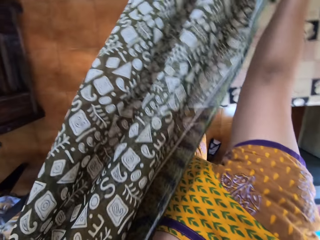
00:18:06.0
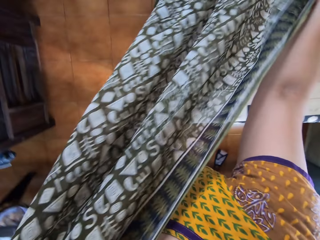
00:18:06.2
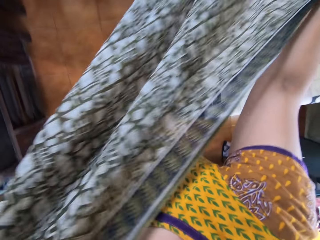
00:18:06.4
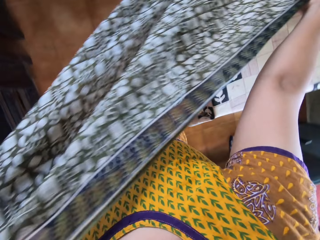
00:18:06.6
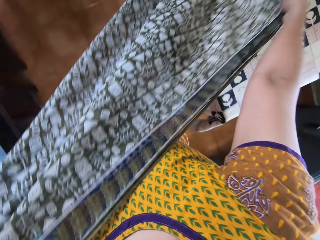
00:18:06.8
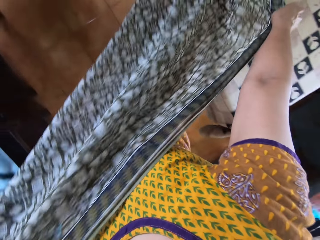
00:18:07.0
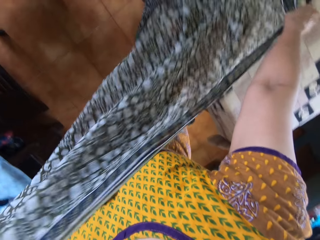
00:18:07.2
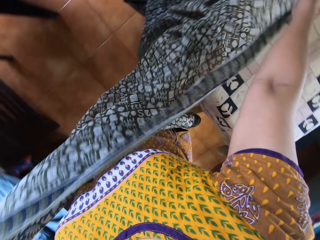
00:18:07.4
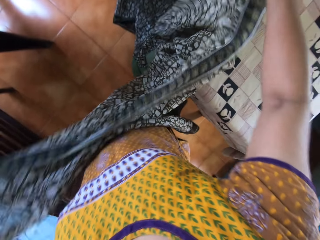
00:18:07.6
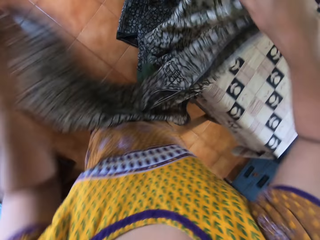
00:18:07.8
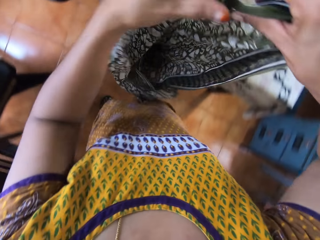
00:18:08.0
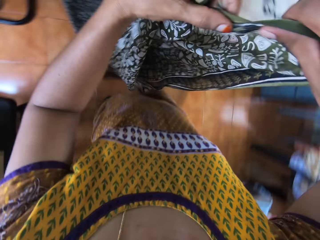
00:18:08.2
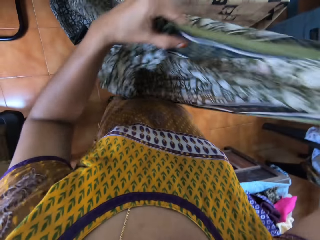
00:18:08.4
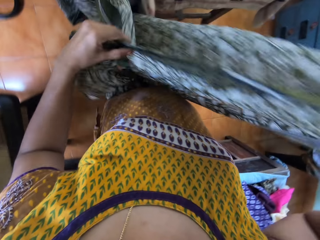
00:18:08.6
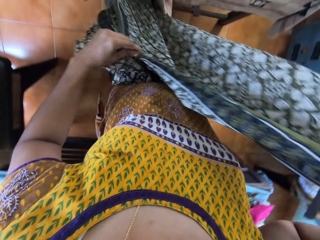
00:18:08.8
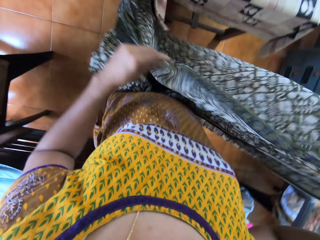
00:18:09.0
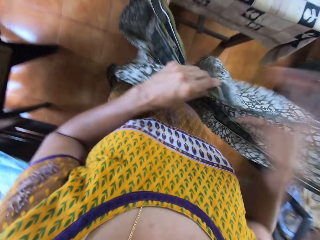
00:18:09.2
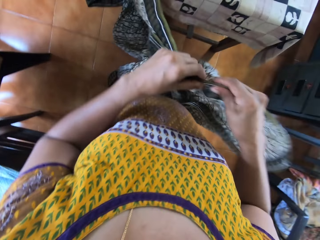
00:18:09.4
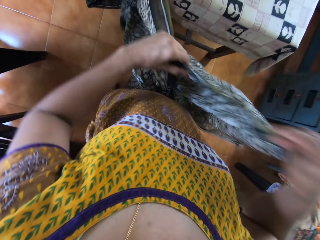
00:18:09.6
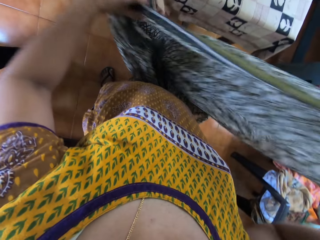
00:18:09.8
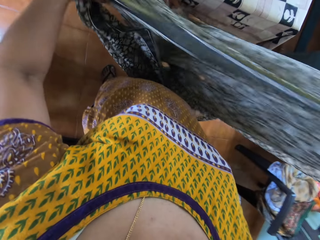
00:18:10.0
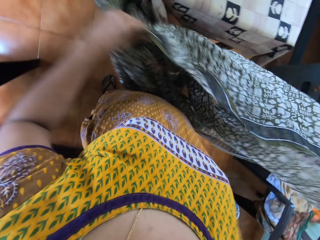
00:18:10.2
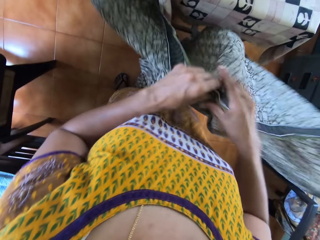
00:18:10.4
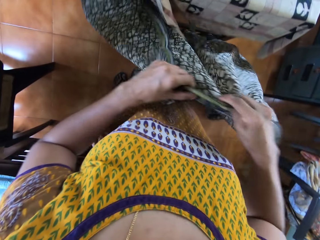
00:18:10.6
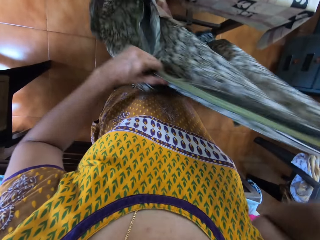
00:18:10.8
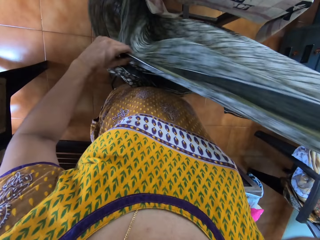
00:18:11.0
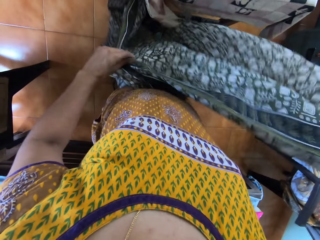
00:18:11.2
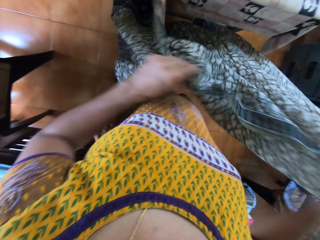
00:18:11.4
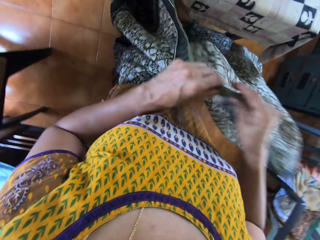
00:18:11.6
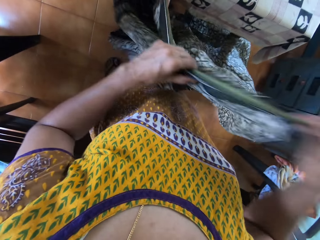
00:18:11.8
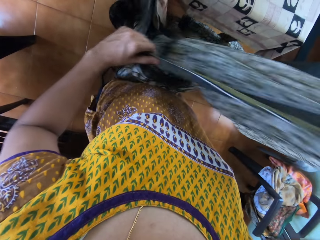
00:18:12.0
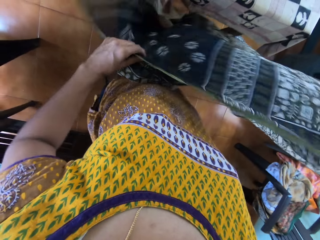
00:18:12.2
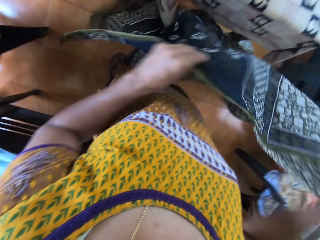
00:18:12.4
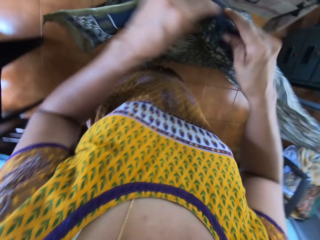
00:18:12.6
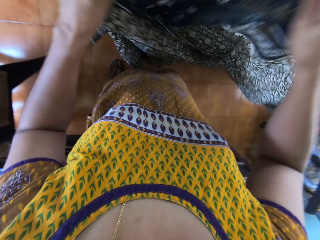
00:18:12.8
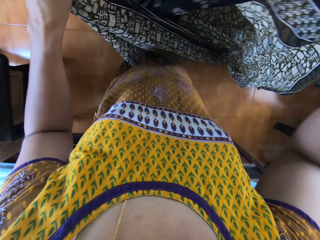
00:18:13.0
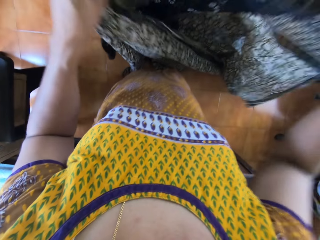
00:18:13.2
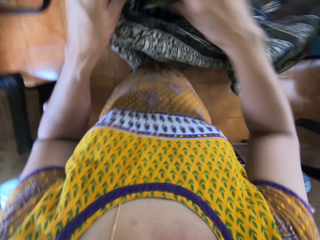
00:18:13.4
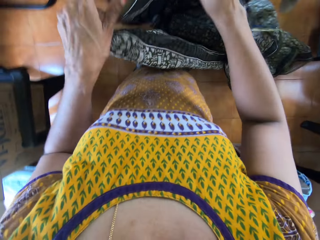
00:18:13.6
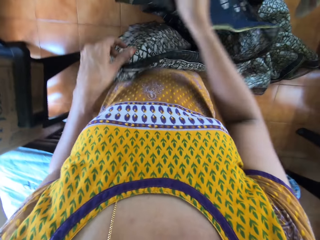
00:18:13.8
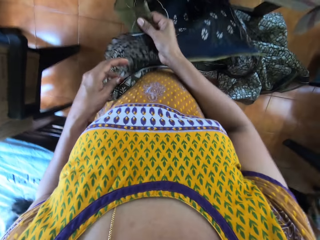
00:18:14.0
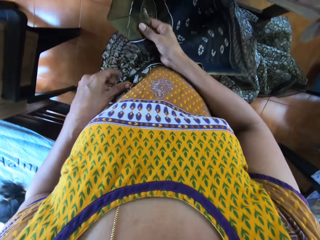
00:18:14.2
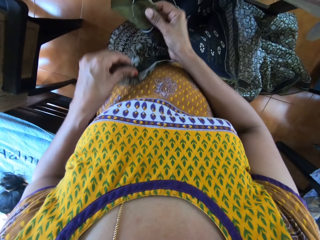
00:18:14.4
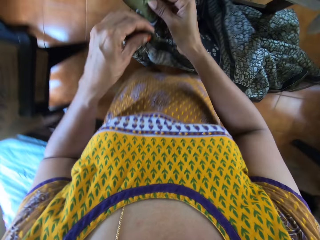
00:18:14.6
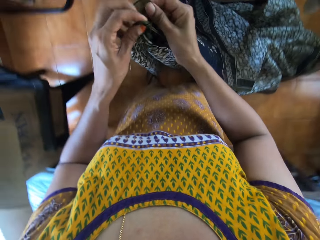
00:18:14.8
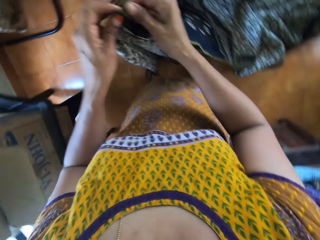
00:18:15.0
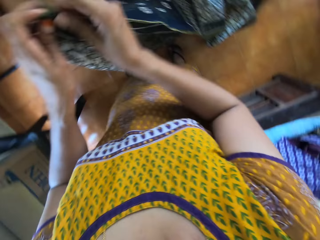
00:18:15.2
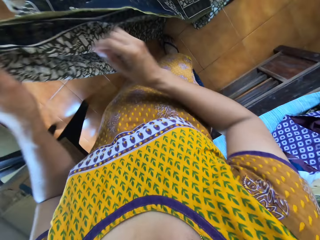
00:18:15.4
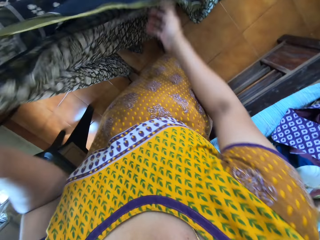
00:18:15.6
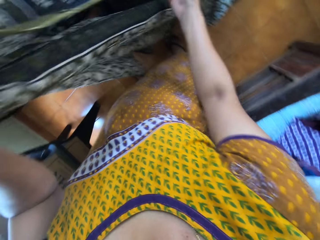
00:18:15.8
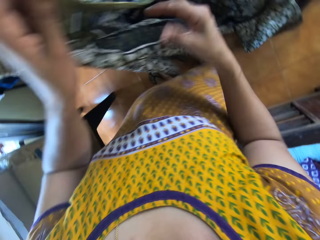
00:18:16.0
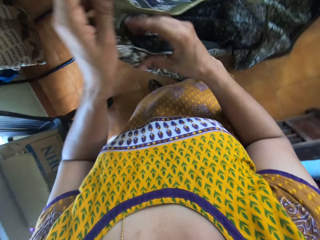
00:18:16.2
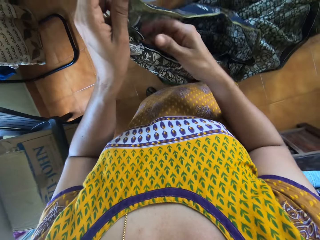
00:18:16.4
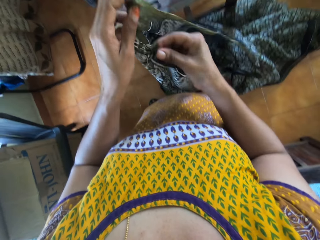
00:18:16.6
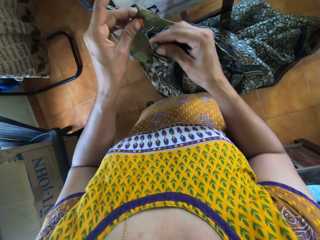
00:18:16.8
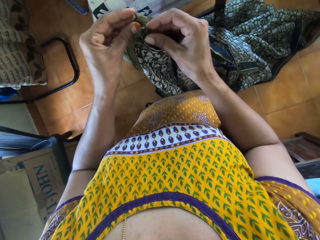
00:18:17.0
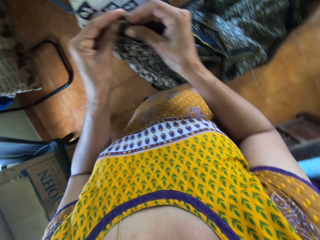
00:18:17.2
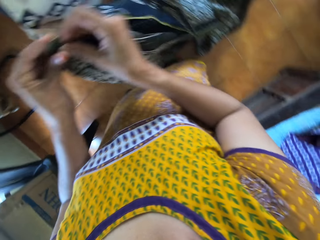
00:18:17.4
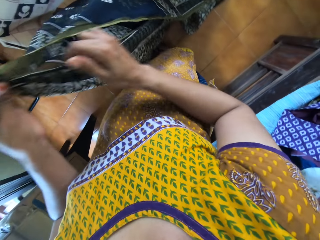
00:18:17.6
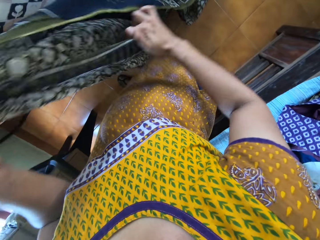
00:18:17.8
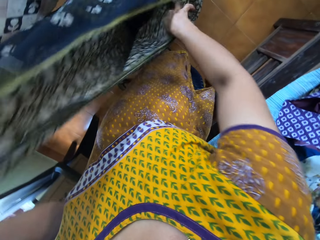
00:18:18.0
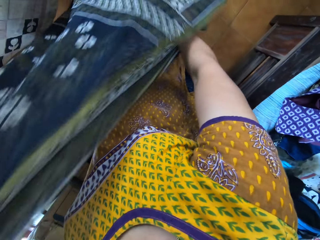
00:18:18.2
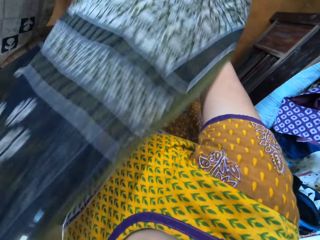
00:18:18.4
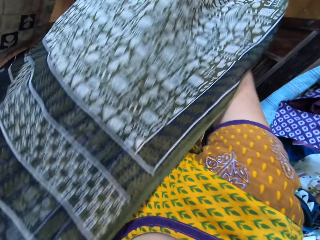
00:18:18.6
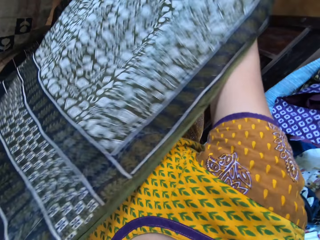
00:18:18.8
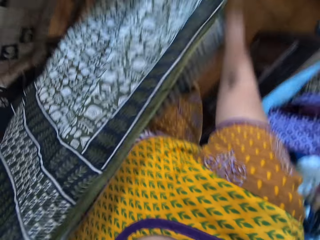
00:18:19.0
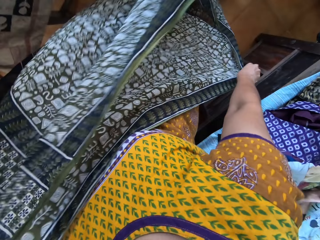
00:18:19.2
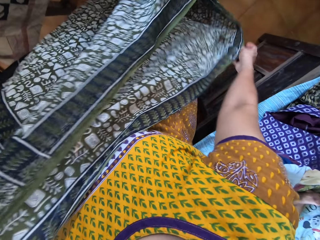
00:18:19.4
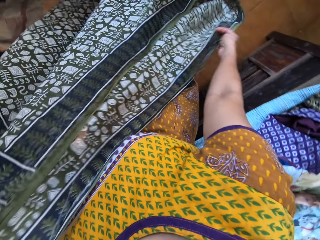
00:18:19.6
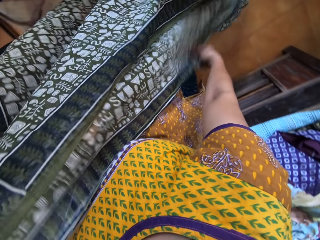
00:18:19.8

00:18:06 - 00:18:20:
The camera wearer adjusts the wrapper with both hands. They hold the cloth edges. They move a hand. They hold the cloth edges. They stretch a hand.

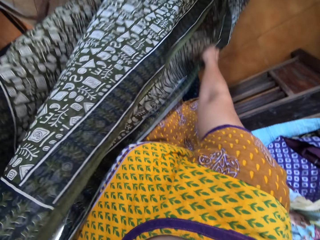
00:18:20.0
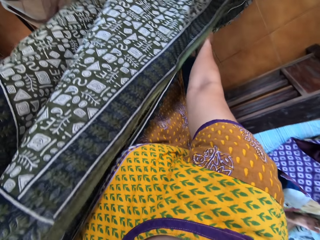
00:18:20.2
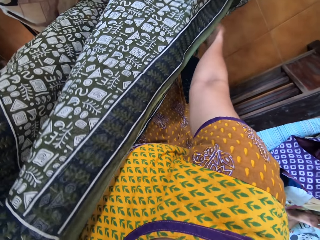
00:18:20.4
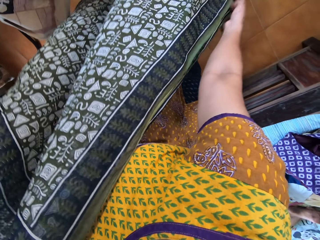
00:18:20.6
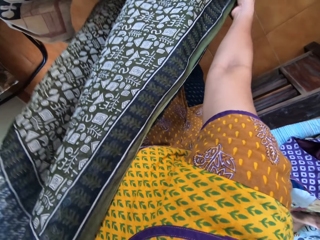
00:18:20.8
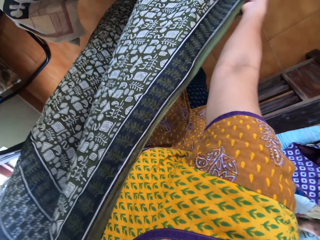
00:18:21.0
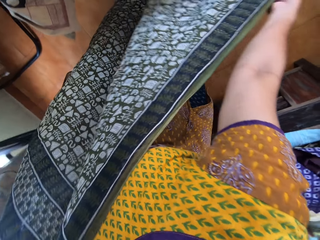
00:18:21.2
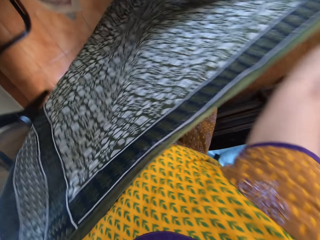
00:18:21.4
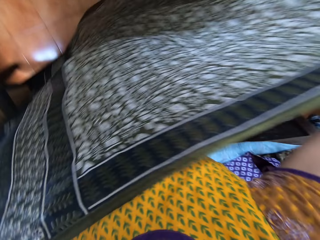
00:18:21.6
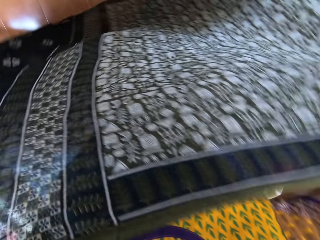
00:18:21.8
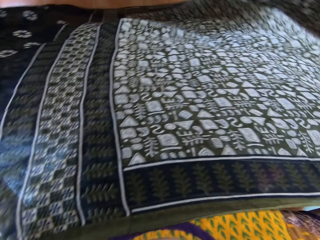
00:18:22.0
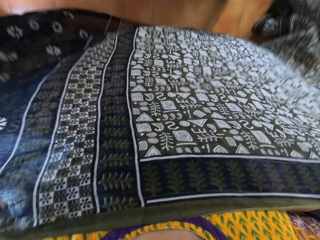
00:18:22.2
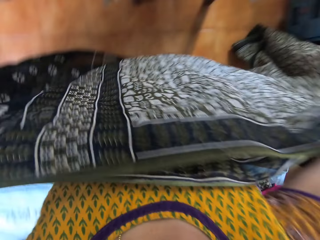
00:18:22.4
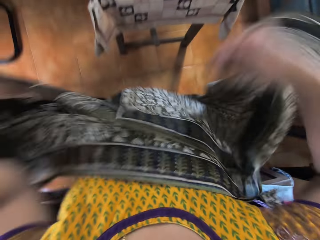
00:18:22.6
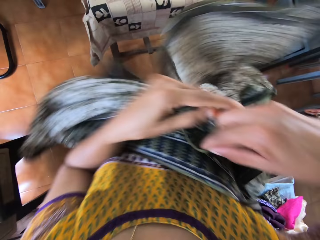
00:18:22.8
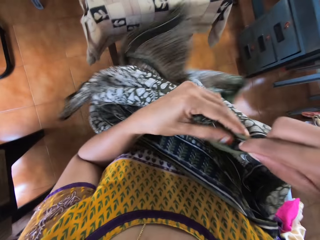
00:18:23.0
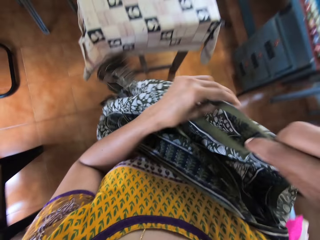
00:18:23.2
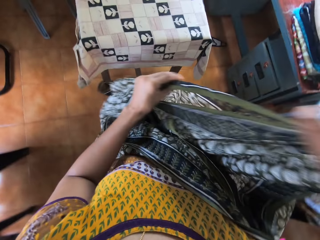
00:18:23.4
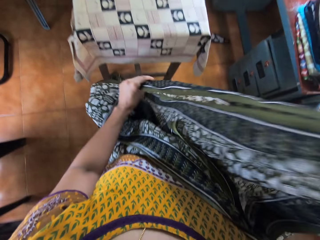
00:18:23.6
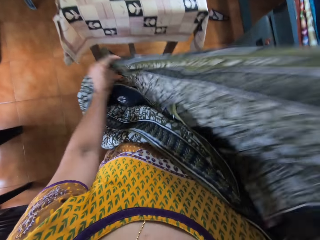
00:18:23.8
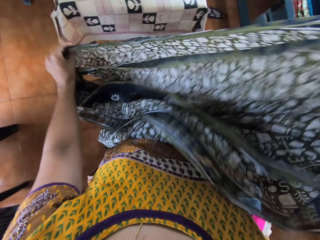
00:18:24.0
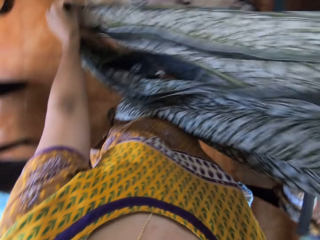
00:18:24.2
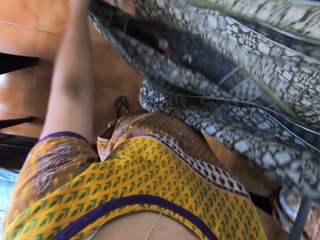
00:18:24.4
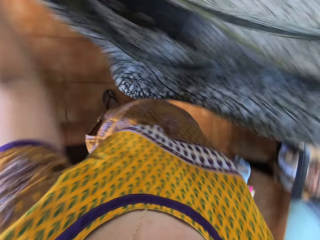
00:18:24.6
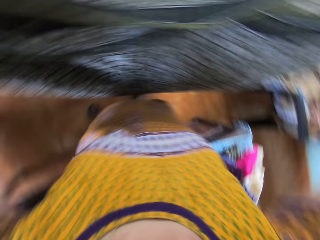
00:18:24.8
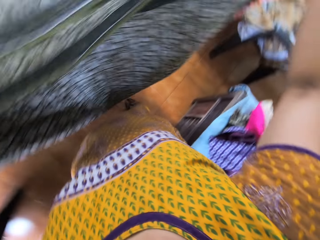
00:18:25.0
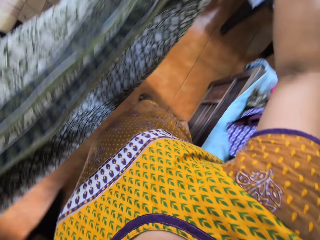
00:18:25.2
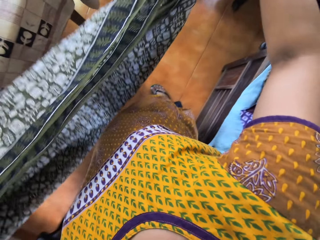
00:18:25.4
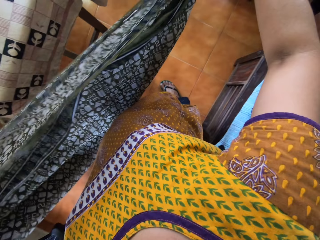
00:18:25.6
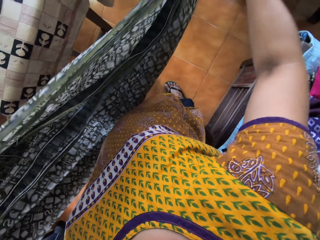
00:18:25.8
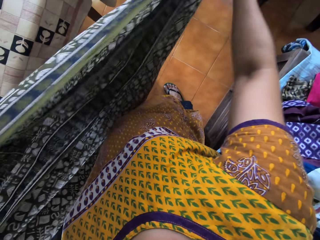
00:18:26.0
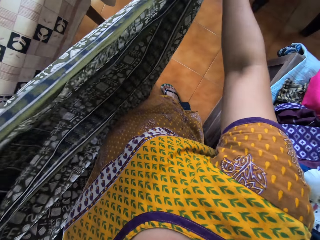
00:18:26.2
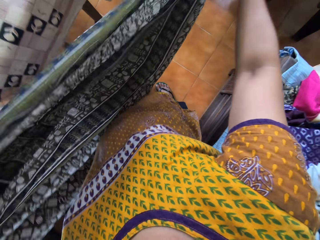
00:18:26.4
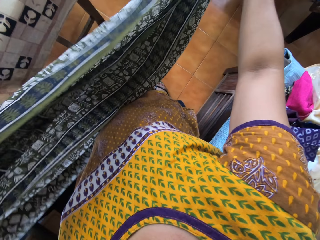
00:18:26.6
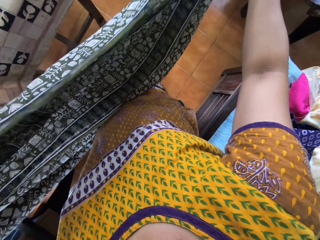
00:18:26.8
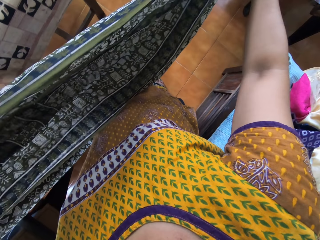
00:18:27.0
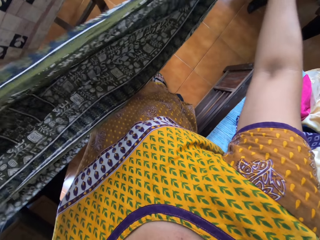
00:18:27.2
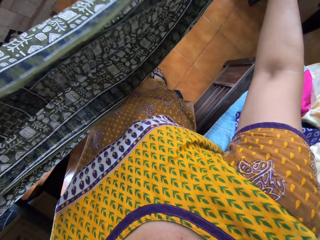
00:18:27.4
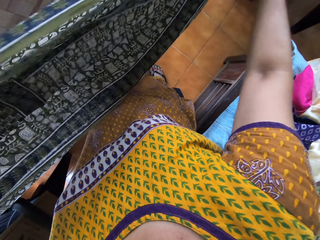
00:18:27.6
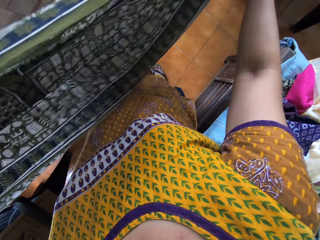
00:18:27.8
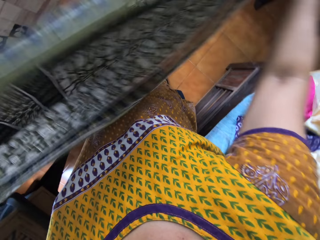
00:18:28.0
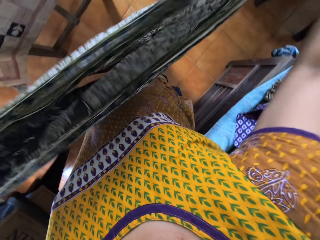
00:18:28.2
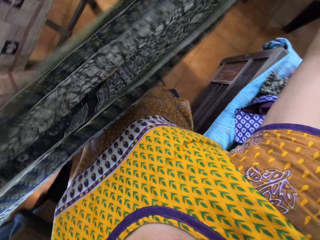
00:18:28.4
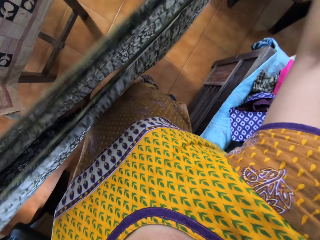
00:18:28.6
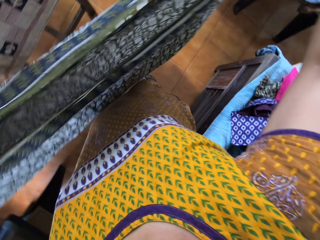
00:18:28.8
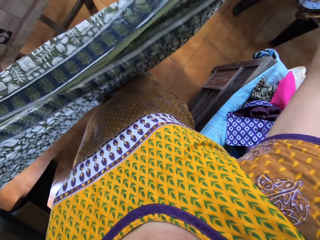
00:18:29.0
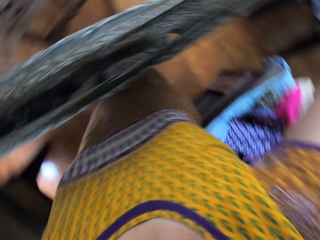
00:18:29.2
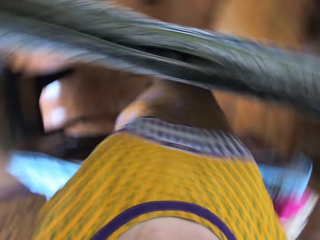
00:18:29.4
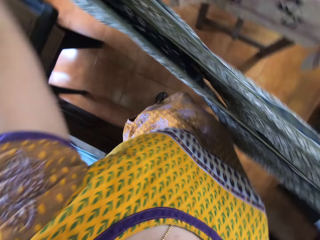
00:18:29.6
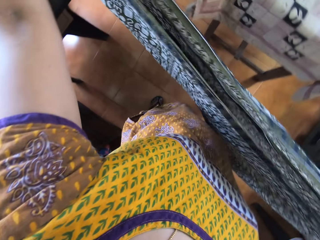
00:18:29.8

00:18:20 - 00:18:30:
The camera wearer picks up a cloth. They stretch the cloth. They fold the cloth. They stretch the cloth.
